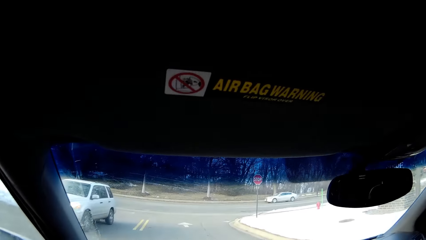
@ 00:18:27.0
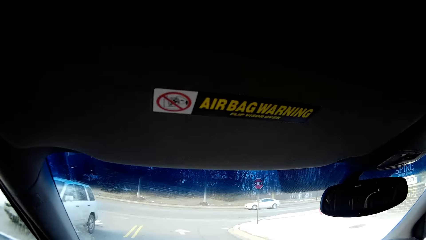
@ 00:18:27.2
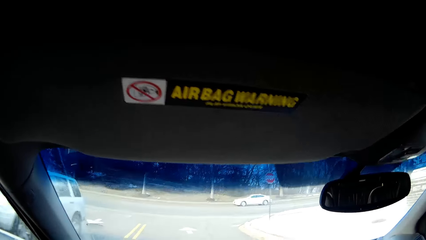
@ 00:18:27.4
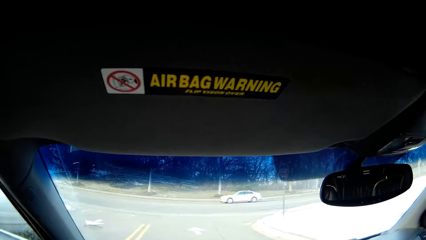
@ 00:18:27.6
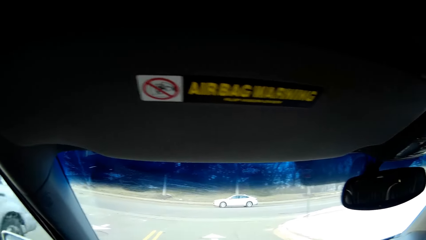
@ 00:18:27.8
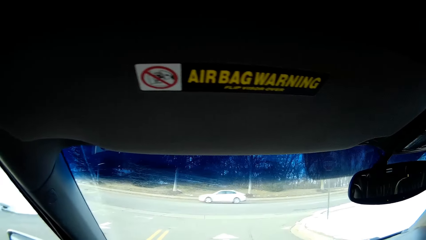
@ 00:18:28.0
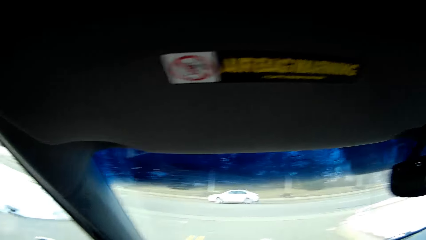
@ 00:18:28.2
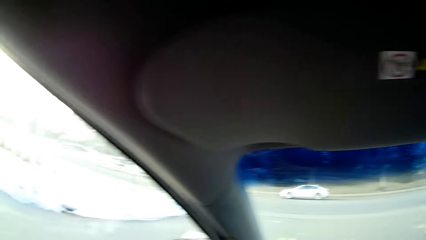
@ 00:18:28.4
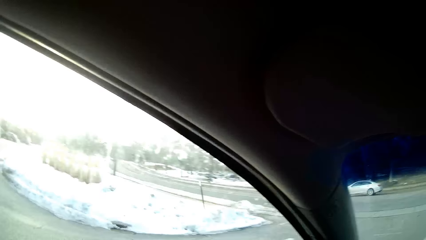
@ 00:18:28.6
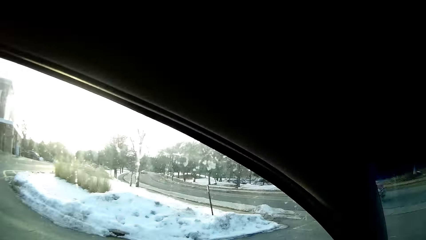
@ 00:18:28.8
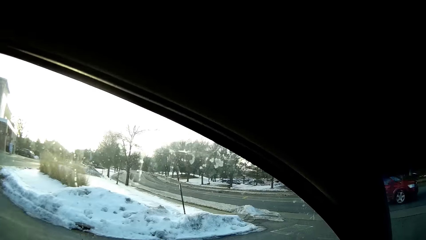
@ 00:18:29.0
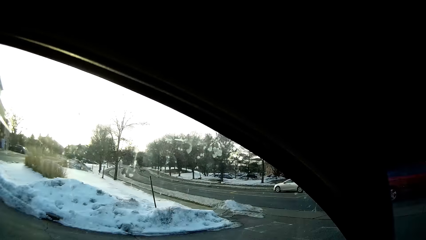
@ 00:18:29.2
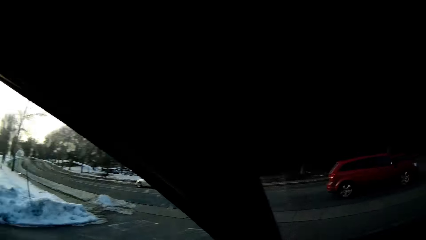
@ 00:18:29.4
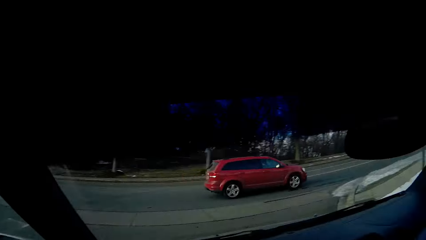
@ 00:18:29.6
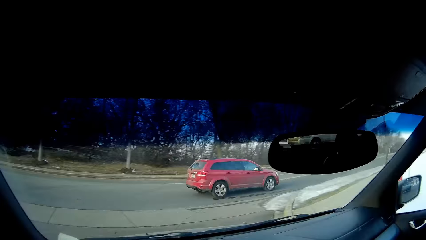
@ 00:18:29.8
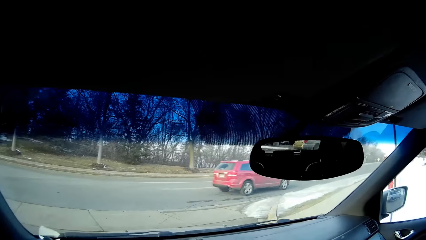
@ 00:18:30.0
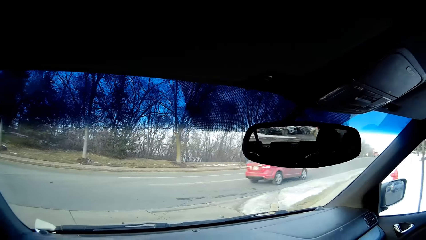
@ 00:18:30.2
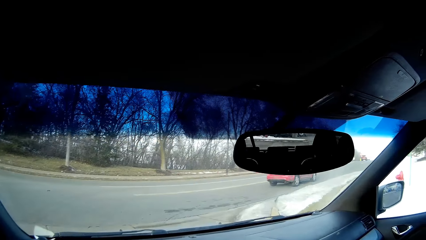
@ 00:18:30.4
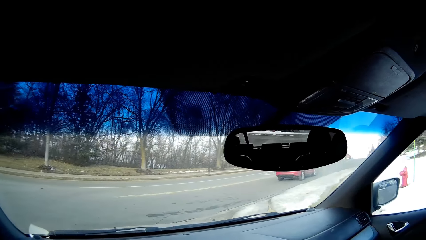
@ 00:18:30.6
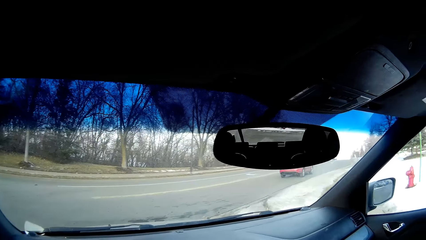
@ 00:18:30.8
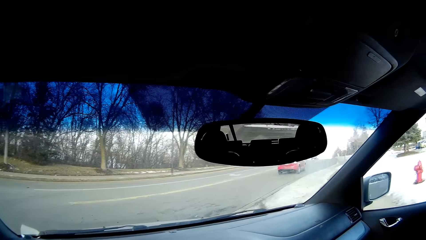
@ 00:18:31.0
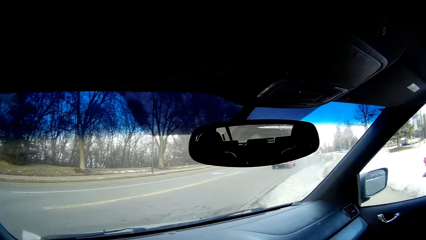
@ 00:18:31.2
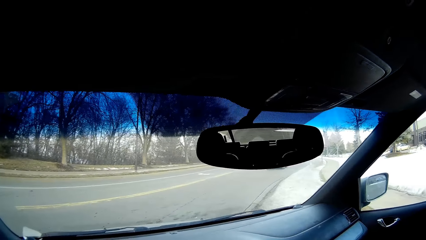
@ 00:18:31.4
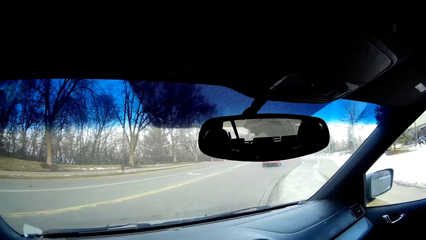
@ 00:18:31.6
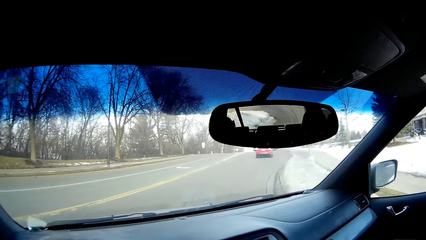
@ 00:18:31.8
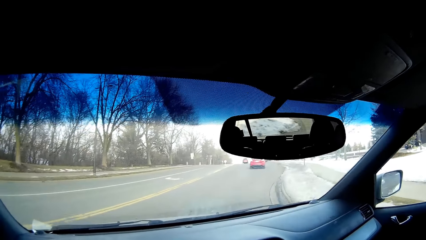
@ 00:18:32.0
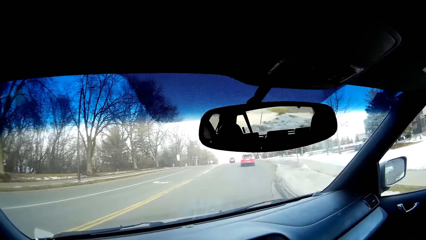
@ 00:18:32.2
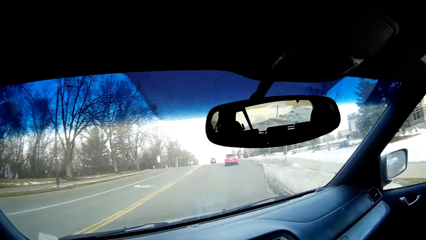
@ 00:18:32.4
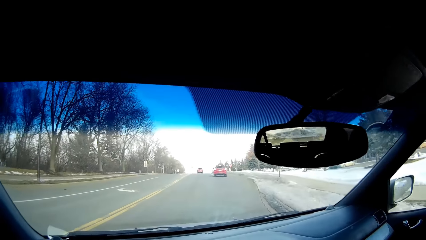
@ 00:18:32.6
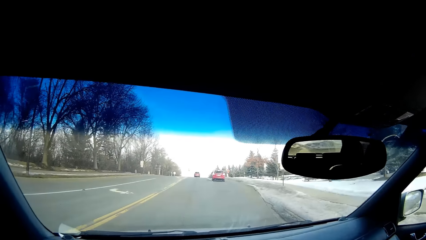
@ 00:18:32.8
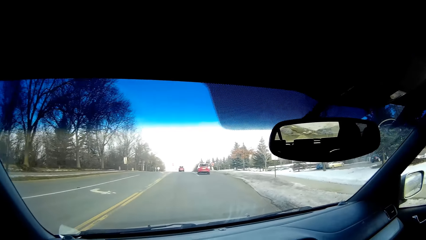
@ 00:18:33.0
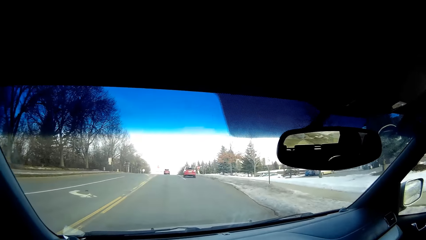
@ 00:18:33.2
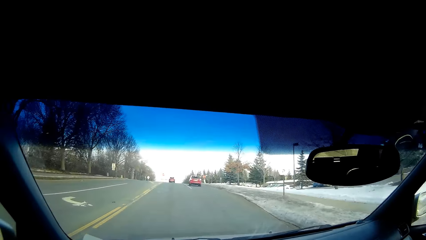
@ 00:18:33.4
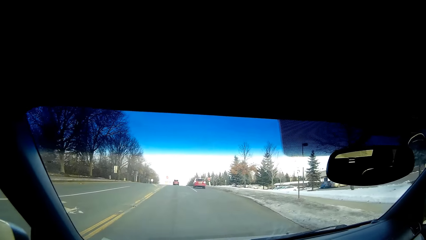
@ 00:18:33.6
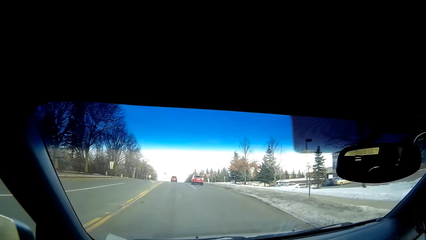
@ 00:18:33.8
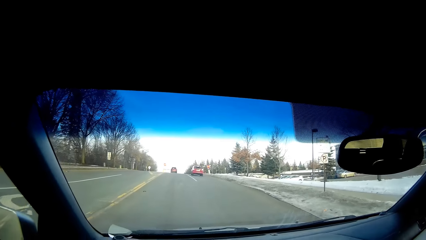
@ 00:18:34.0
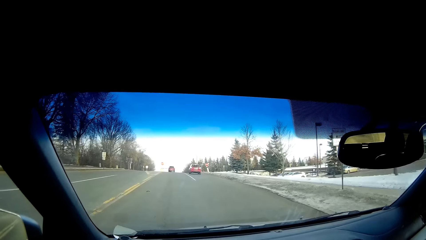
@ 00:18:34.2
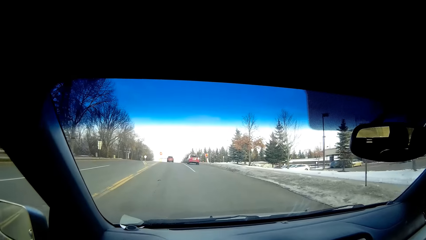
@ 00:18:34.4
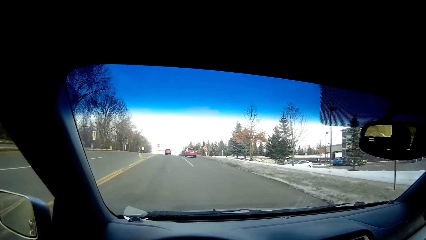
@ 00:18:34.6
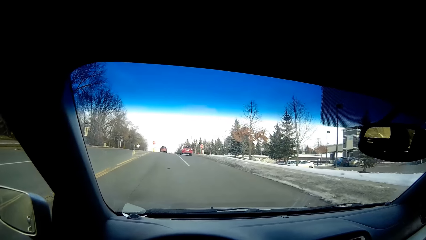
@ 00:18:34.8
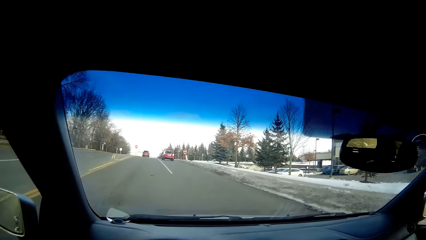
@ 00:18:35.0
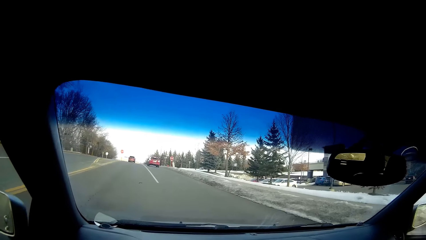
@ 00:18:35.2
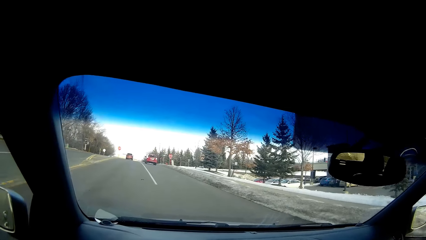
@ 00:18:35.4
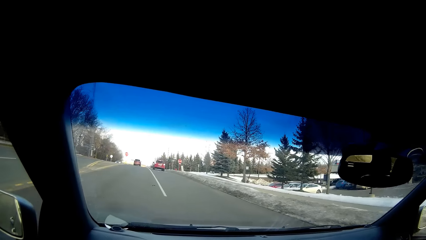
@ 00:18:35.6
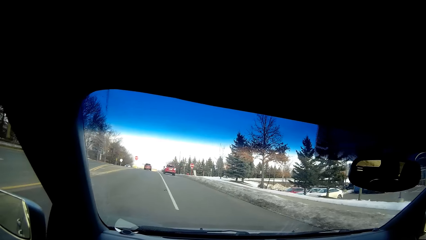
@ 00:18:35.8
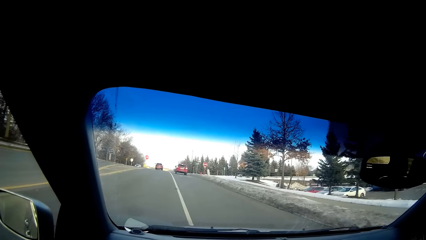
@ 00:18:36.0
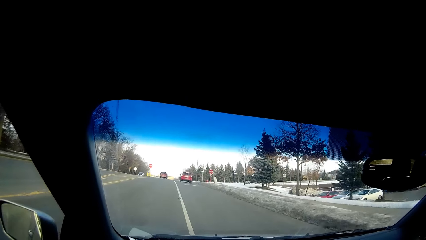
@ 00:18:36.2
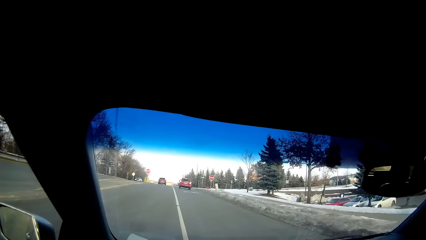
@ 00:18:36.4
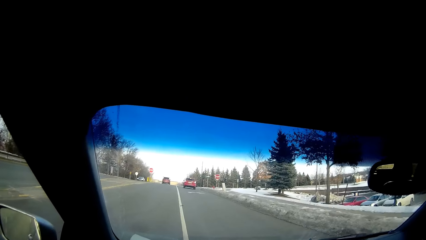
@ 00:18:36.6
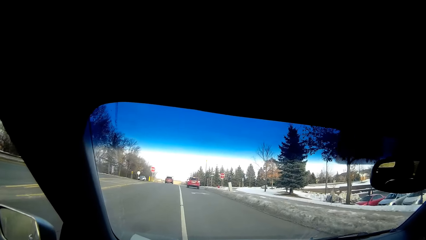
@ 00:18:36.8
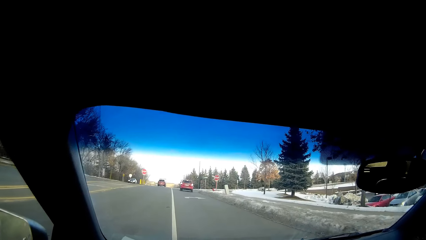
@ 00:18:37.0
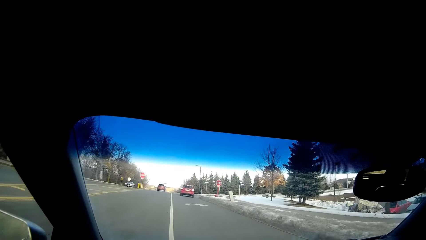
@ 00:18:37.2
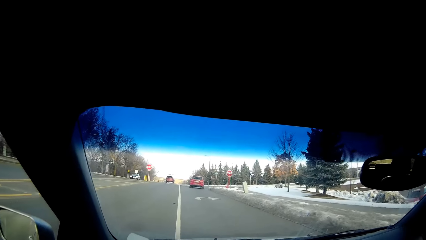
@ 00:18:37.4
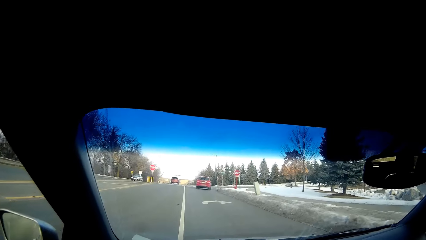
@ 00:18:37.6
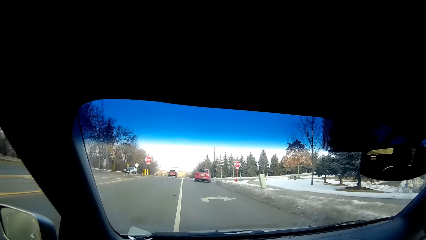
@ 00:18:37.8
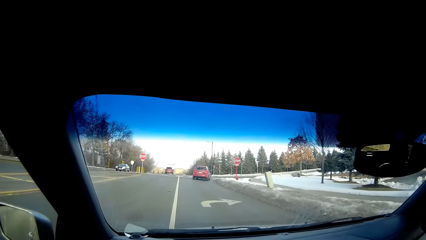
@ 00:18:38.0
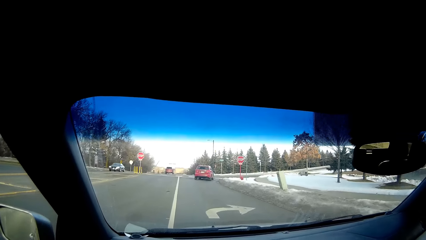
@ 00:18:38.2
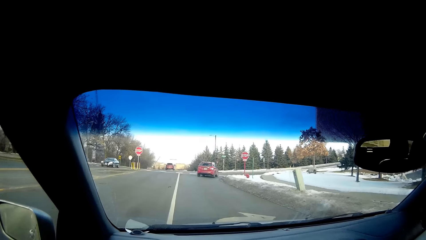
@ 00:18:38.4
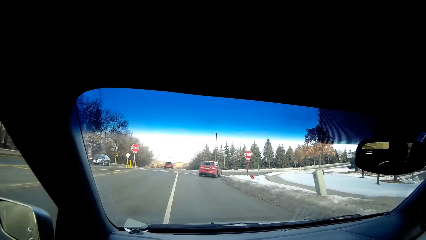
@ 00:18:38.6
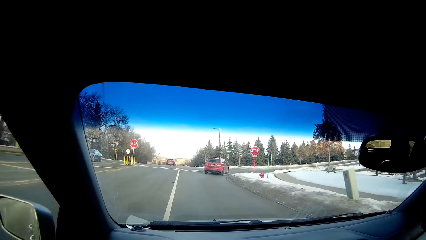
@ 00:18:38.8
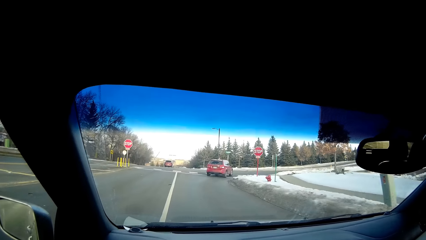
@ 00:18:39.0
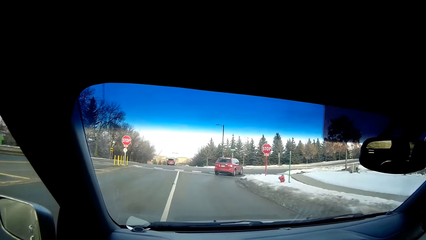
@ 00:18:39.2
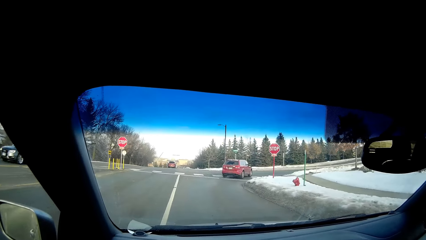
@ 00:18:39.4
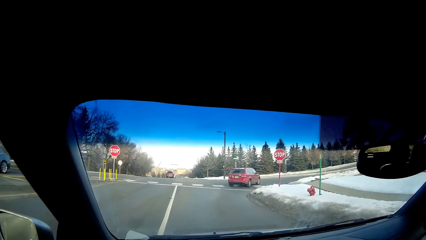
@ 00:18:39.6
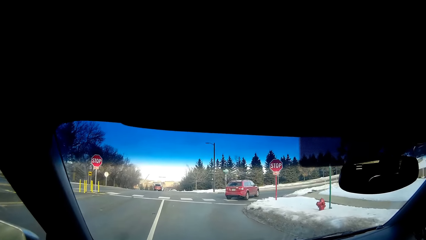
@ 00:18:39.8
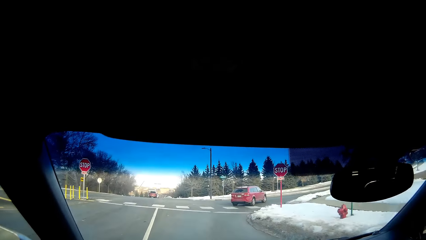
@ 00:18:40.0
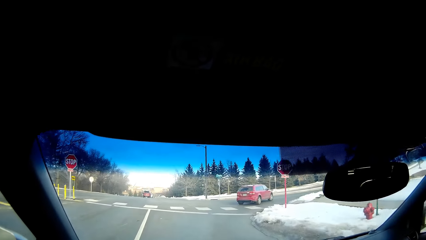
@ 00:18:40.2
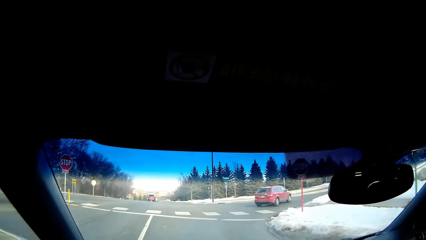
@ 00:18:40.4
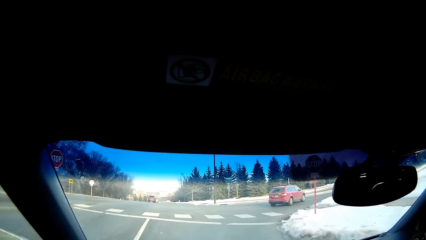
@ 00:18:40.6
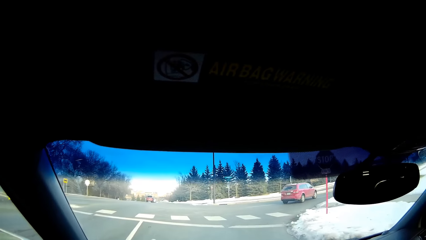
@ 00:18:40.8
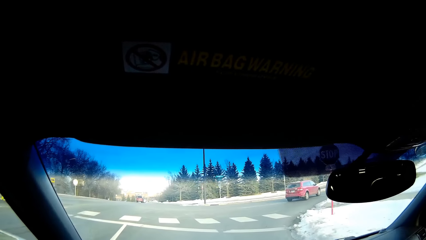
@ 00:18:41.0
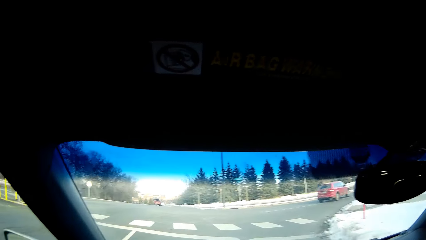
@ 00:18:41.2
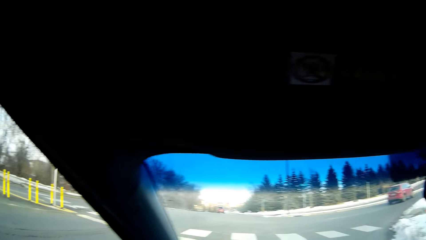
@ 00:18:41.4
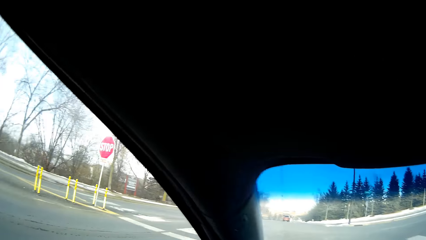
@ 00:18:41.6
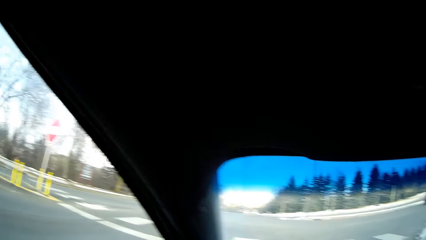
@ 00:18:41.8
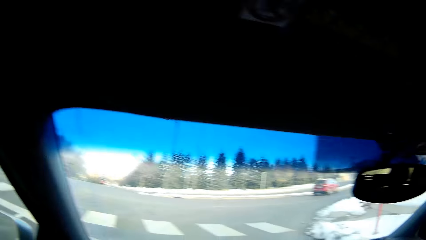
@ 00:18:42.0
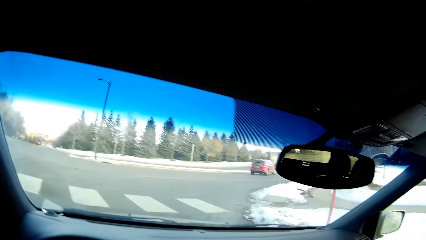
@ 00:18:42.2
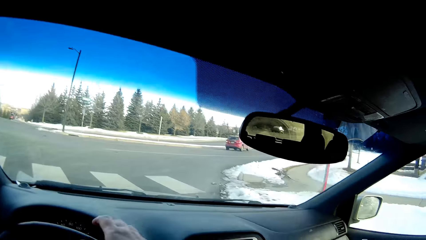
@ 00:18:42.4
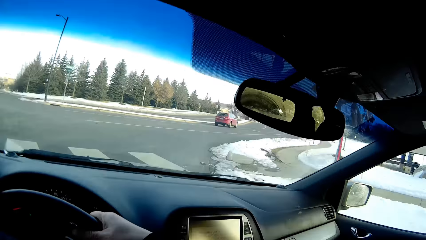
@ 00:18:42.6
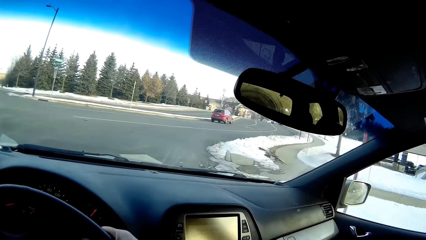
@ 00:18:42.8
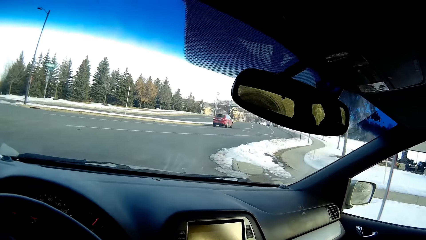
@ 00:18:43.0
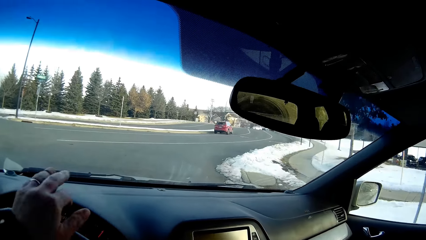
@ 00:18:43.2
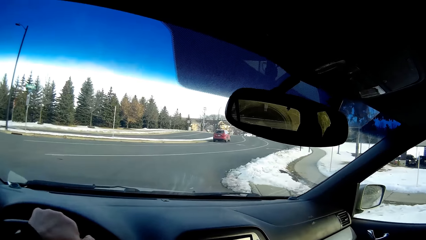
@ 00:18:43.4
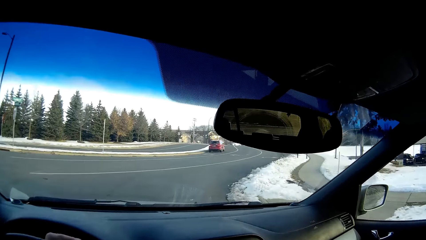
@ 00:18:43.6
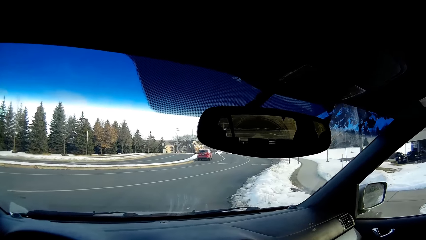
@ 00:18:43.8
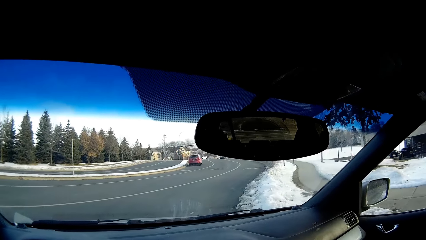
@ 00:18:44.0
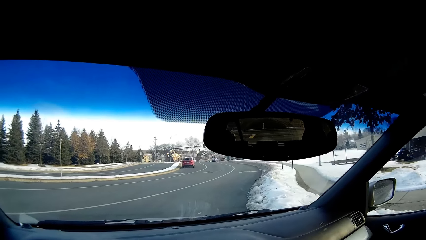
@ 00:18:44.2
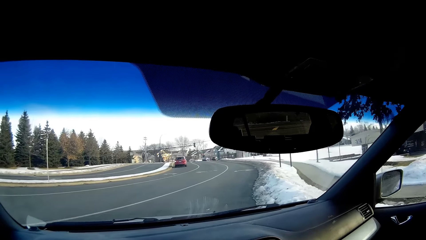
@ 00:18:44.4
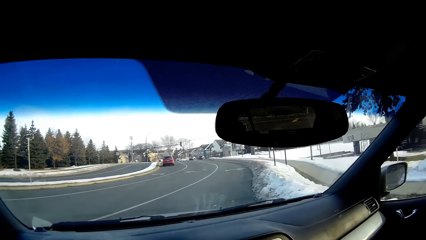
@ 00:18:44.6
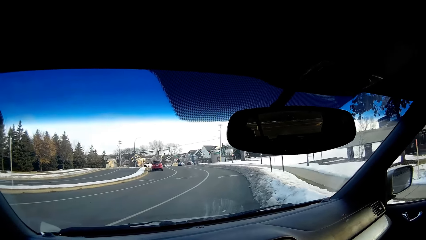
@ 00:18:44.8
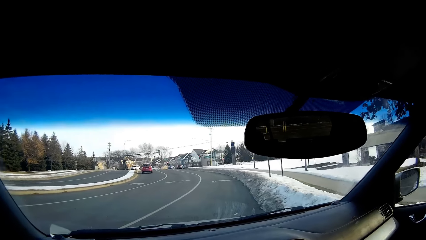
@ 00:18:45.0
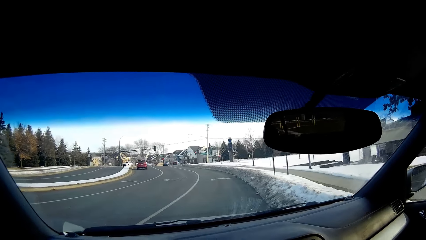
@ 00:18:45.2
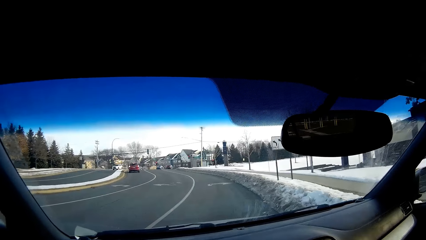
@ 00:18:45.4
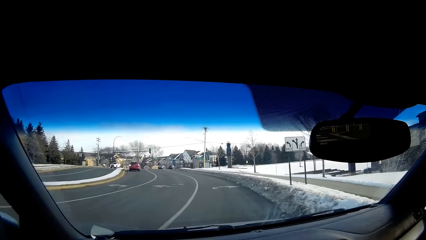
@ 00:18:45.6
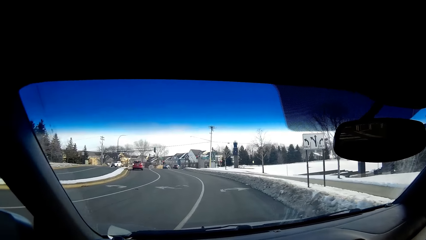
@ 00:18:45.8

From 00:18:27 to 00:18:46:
The camera wearer drives on the road. They look around. They drive on the road. They turn around. They drive on the road. They look around. They turn around.
